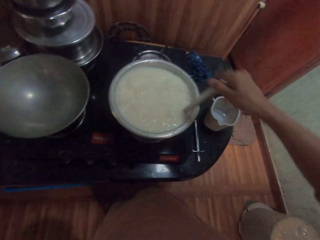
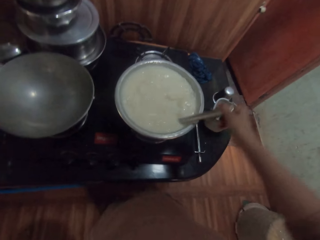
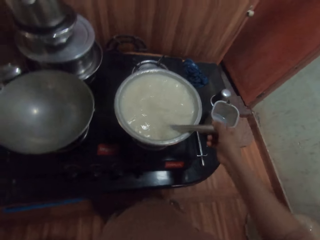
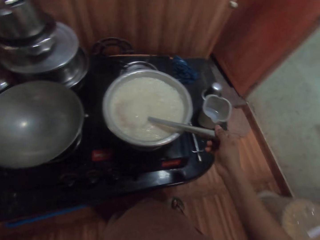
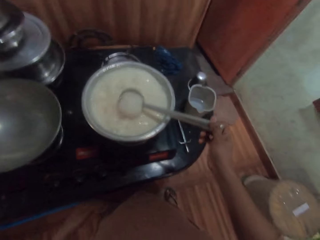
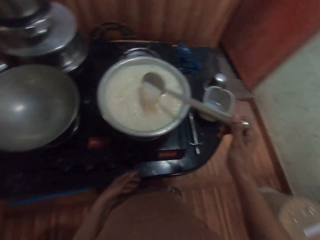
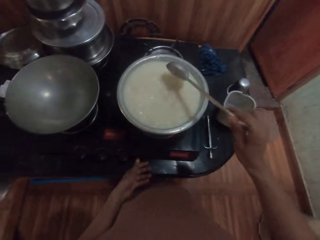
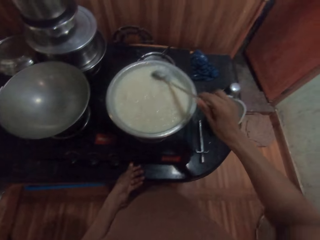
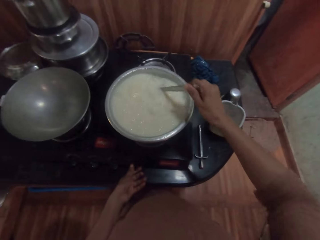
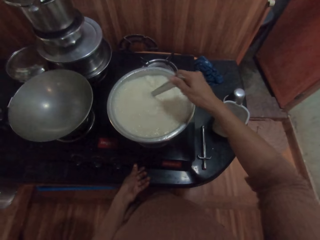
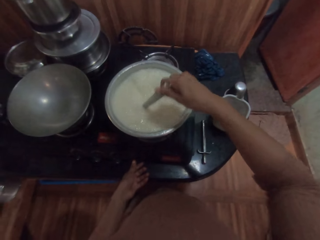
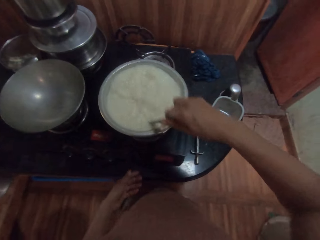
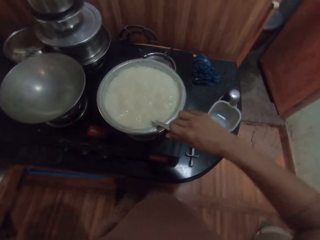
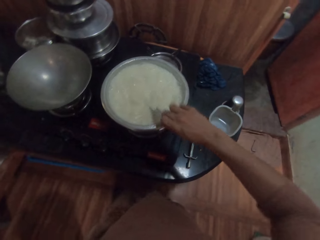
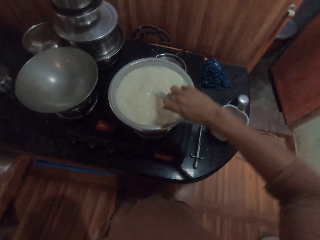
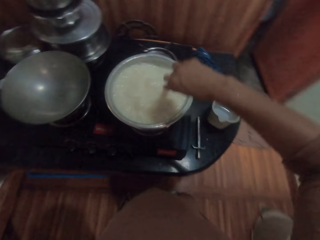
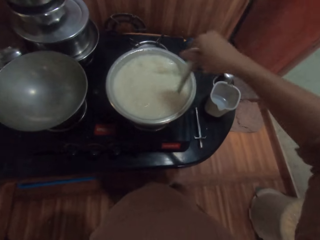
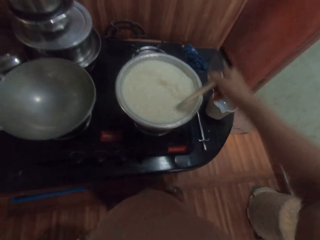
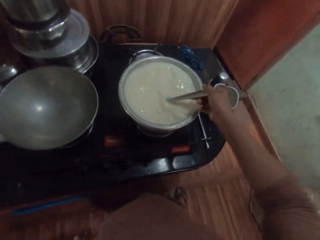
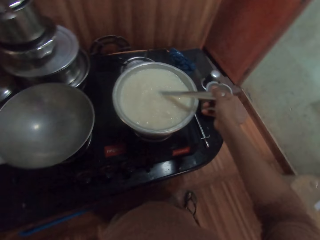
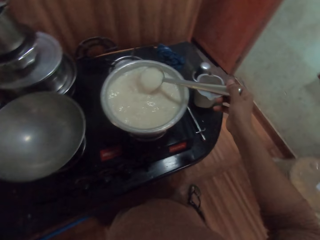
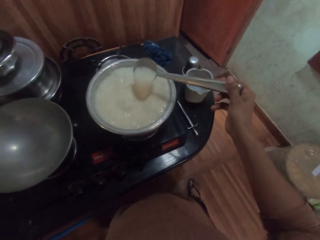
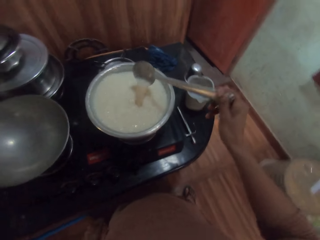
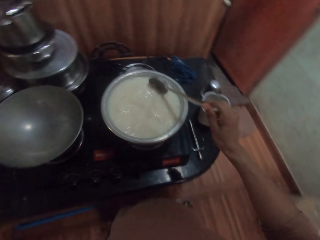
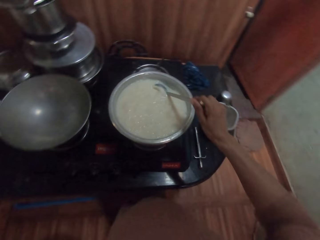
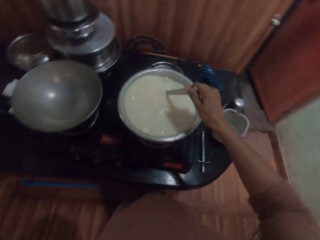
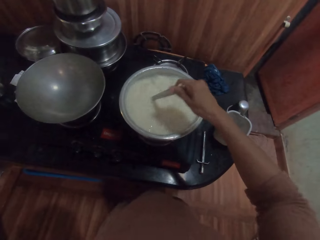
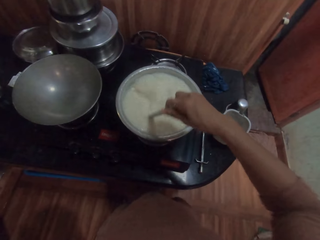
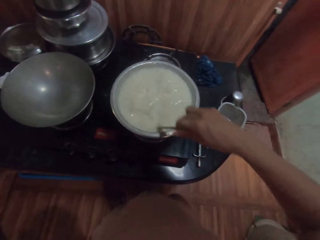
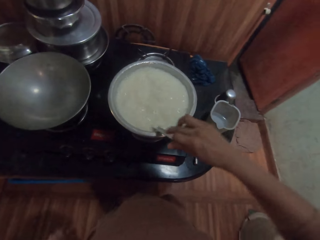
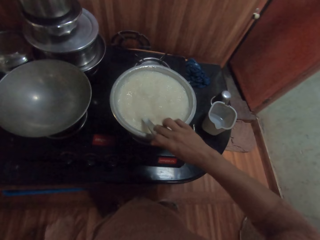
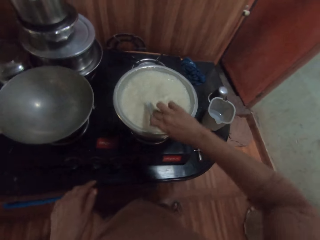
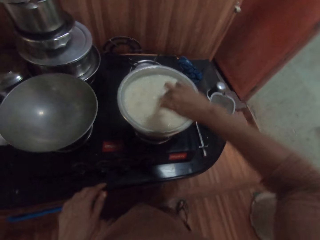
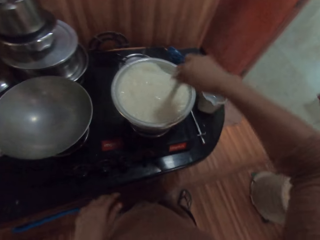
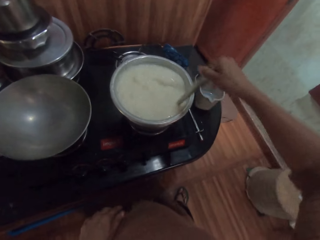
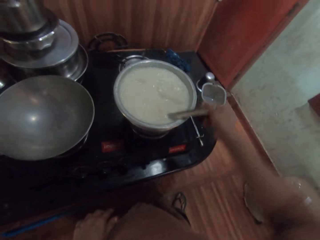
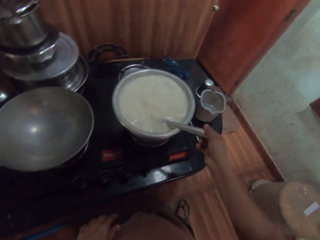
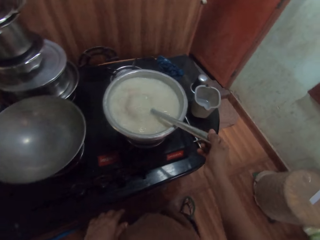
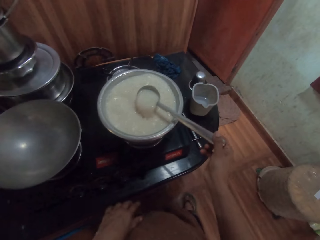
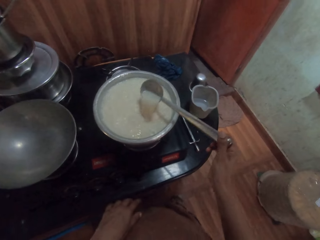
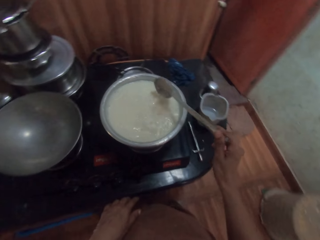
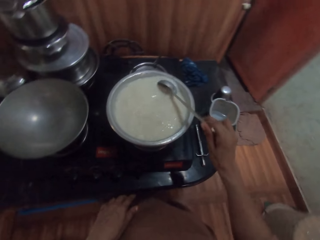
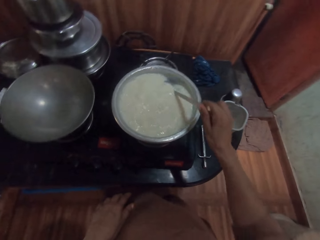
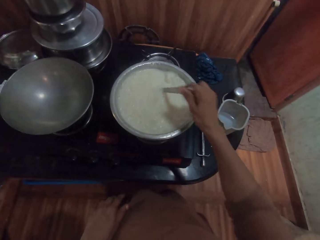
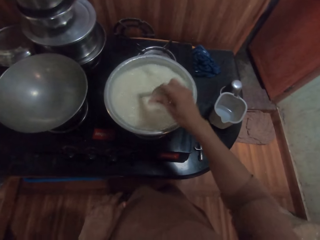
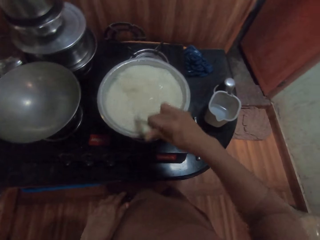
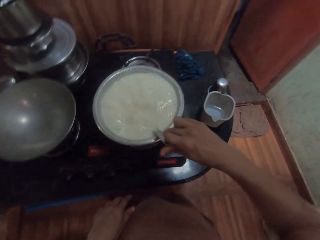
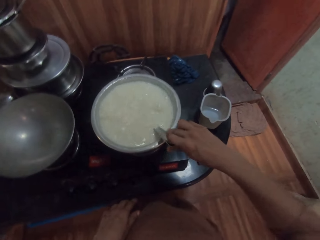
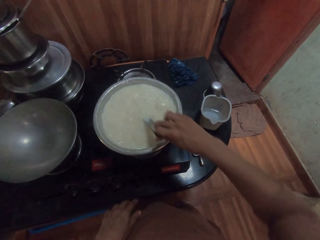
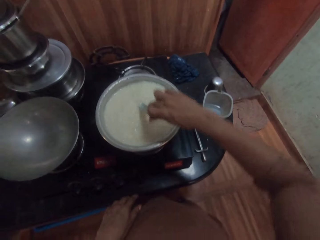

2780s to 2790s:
The camera wearer adjusts the control knob.

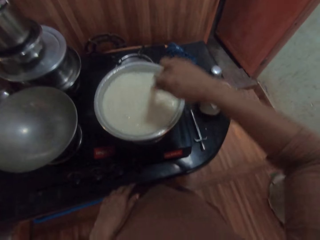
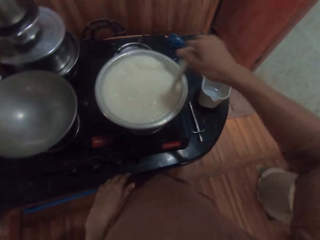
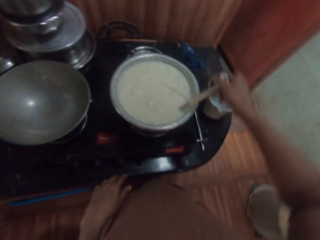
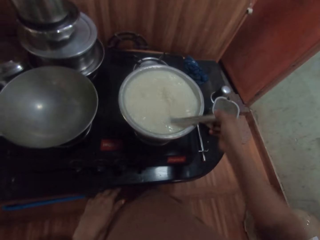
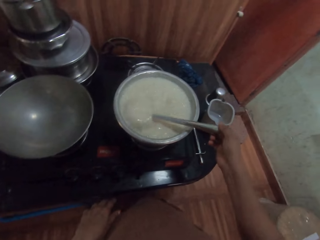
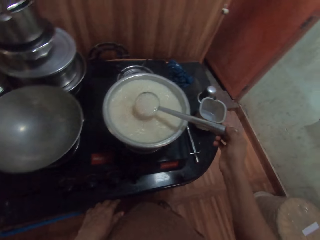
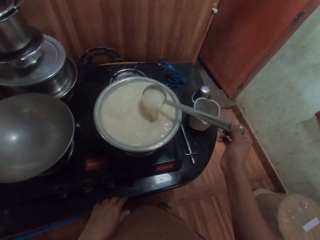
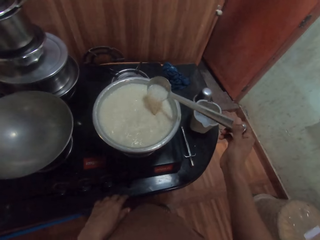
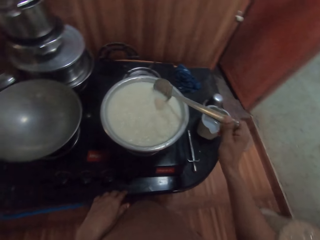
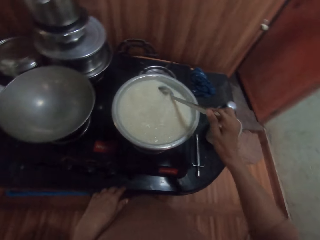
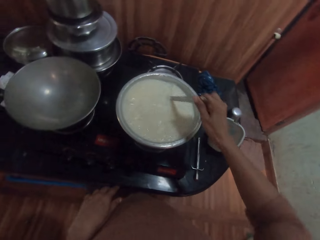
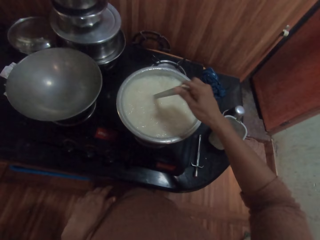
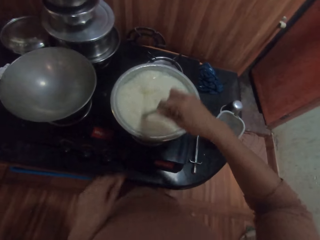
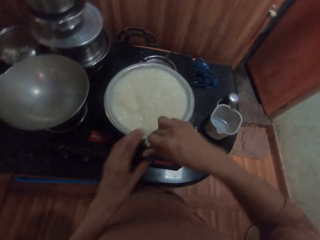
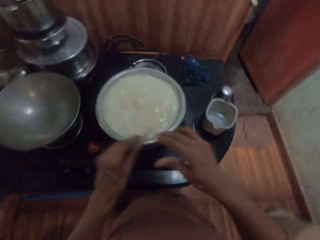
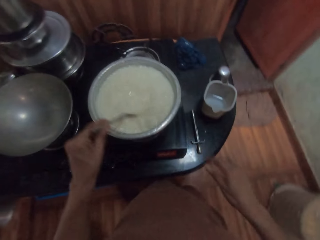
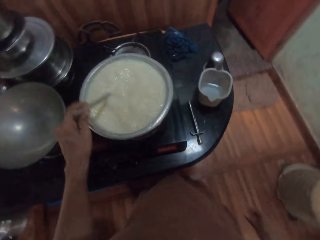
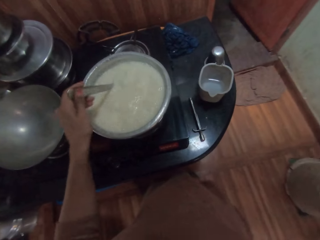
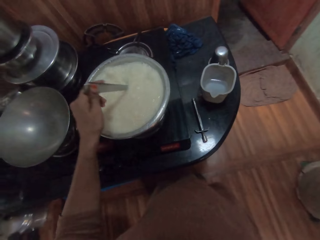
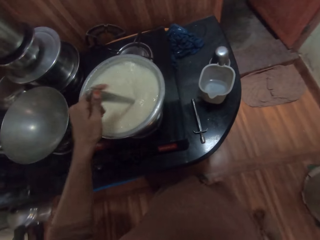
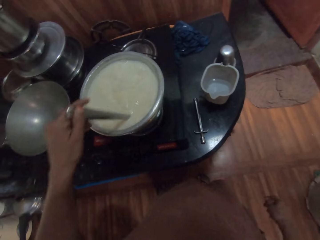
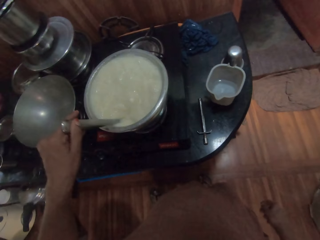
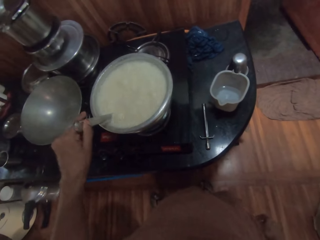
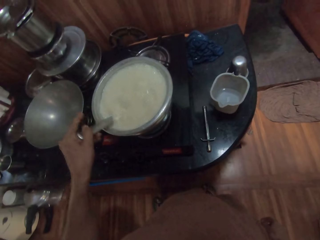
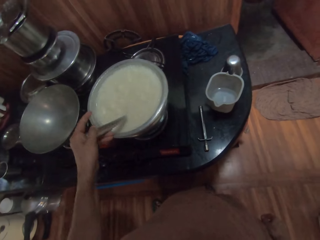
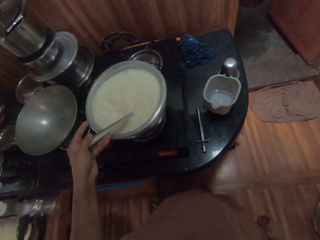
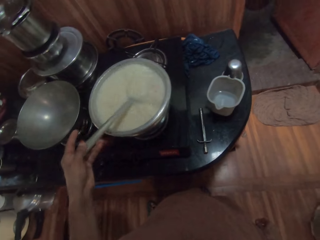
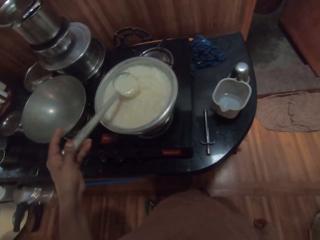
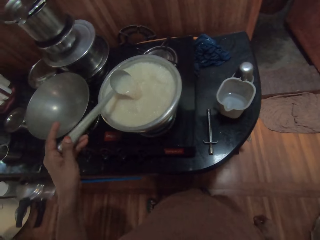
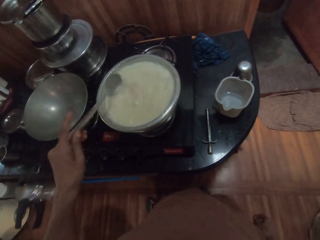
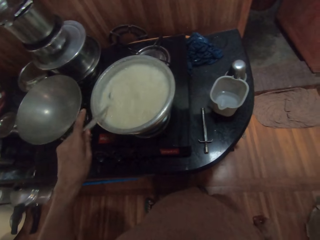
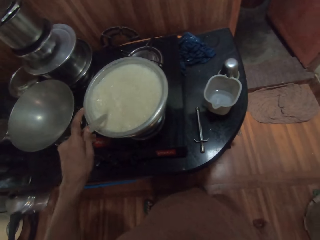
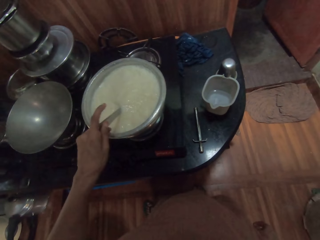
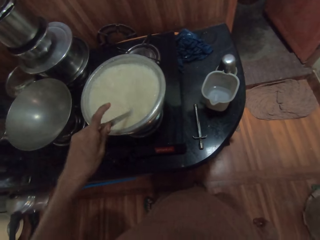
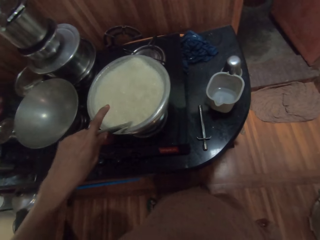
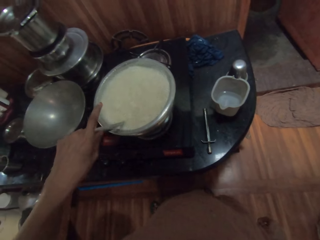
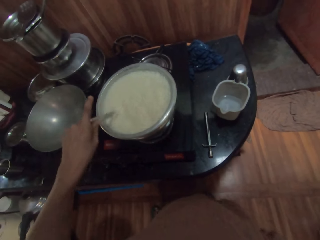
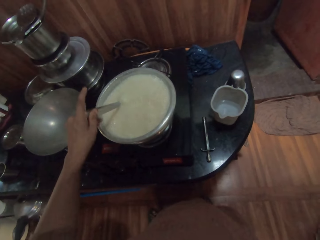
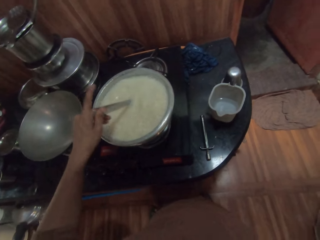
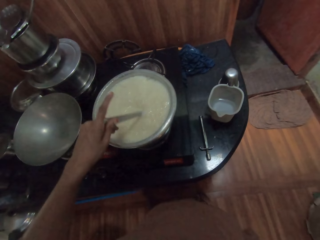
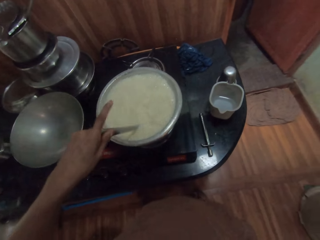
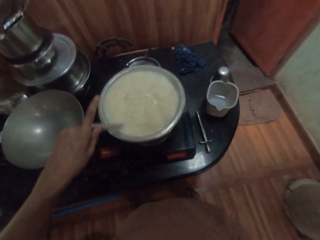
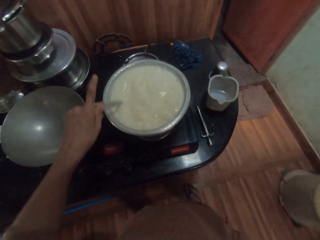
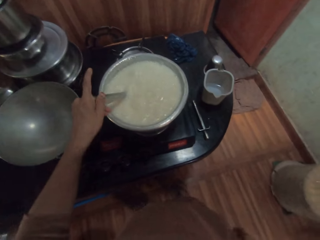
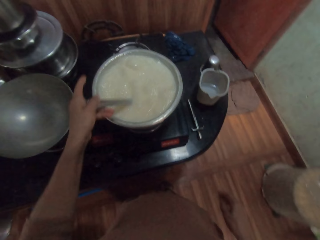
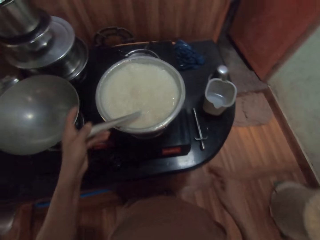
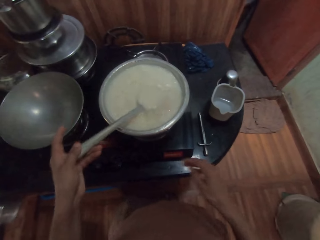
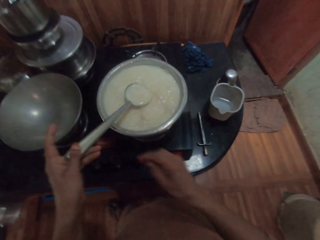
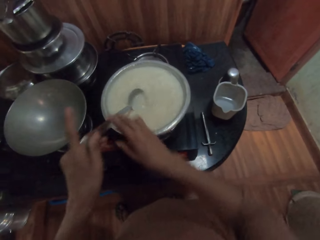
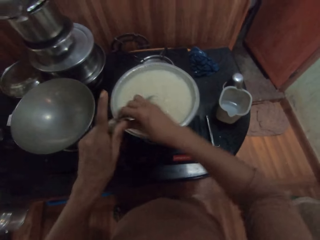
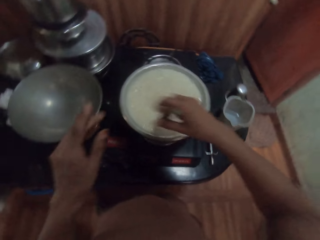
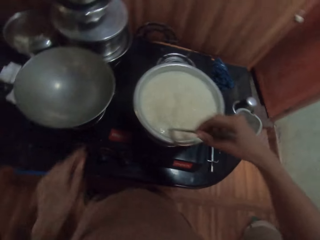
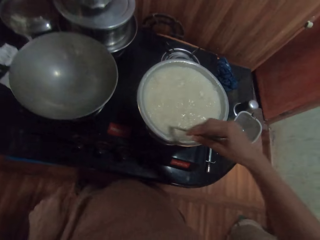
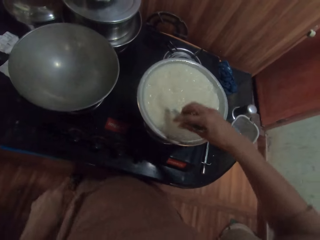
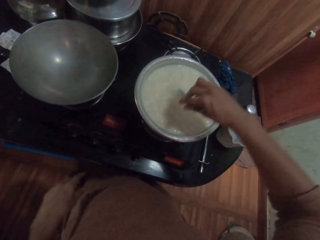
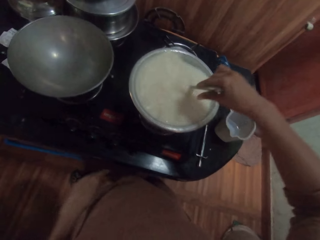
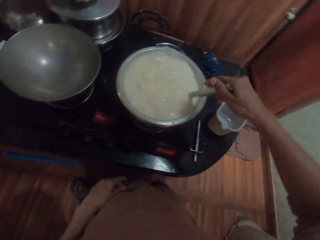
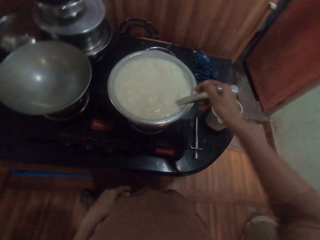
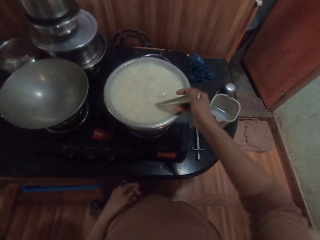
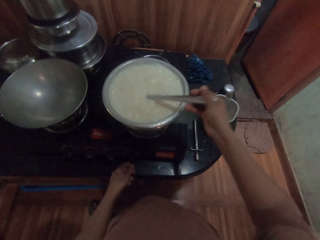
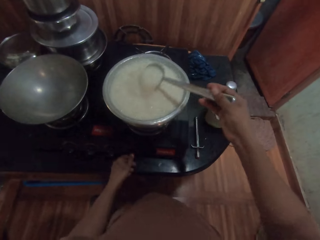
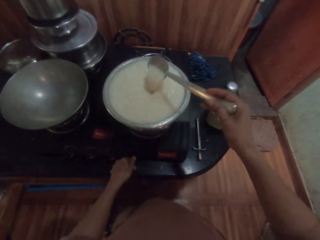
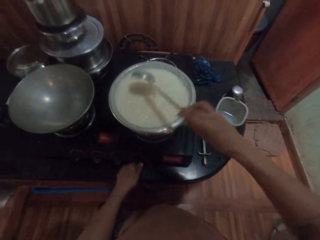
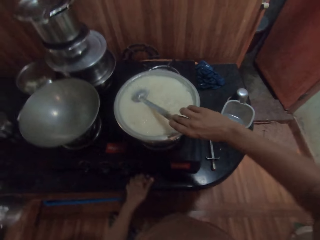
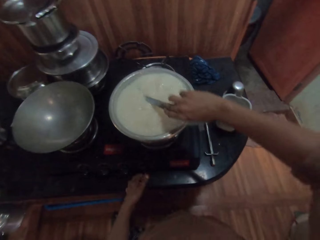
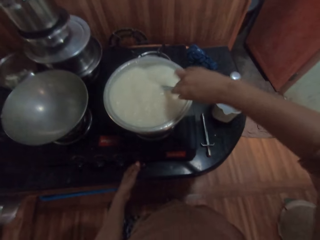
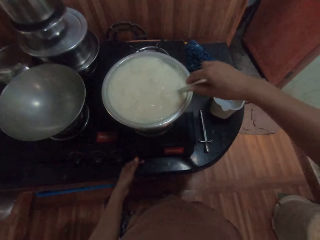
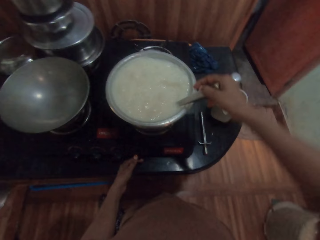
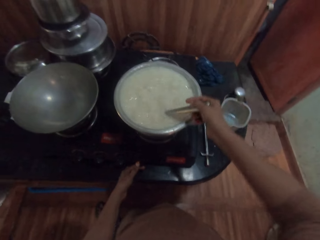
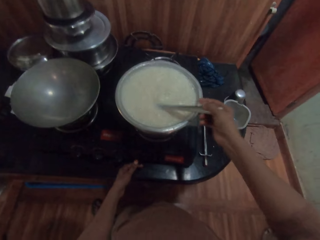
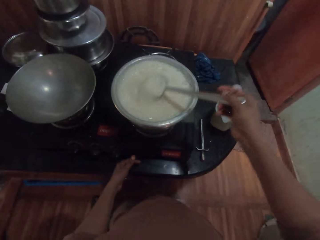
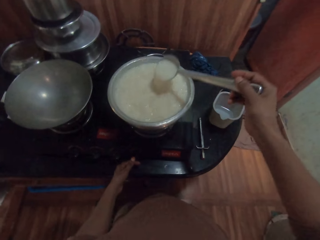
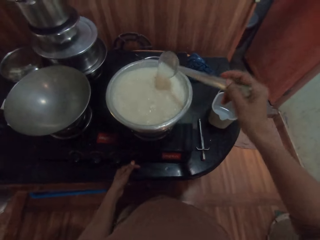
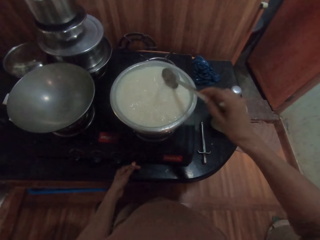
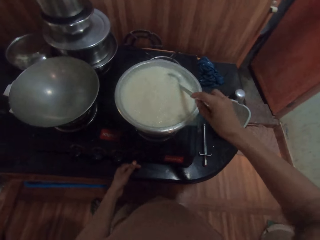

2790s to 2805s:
The camera wearer passes the spoon to his left hand. He stirs the liquid in the pot on the cooker with the spoon in his left hand. He passes the spoon to his right hand. He stirs the liquid in the pot on the cooker with the spoon in his right hand. He adjusts the control knob.
